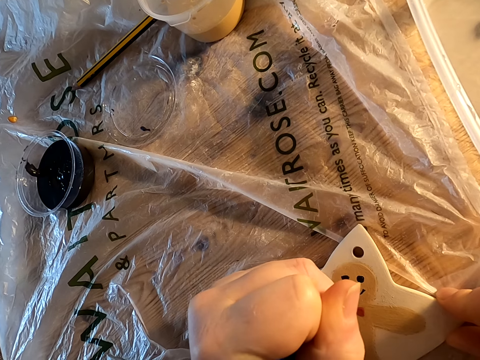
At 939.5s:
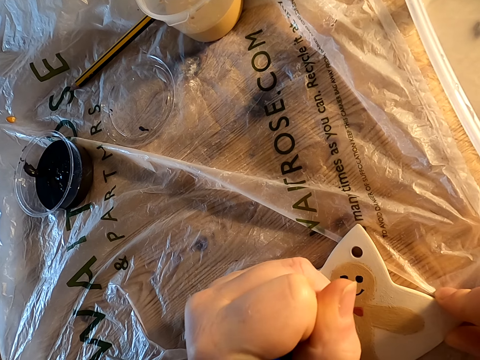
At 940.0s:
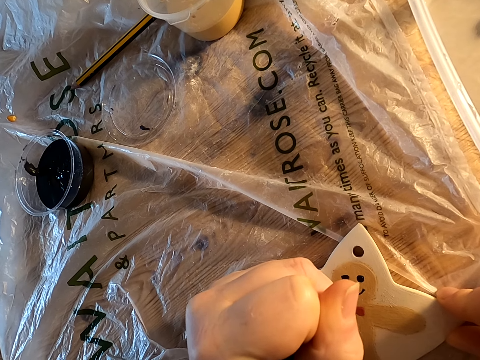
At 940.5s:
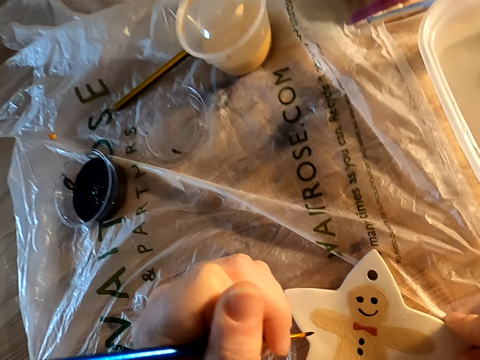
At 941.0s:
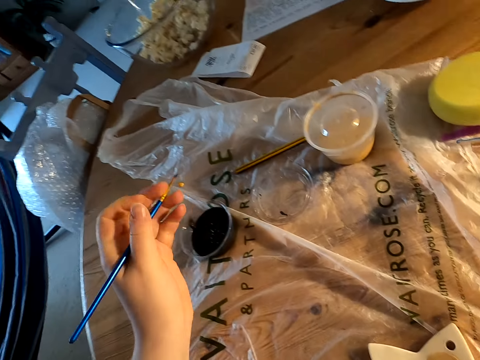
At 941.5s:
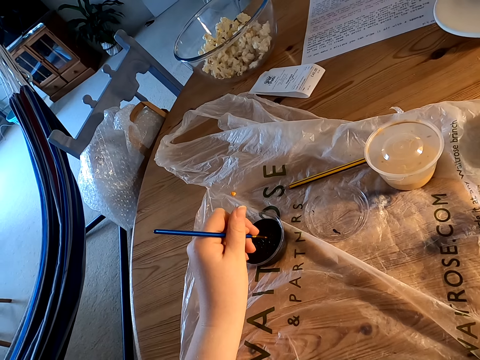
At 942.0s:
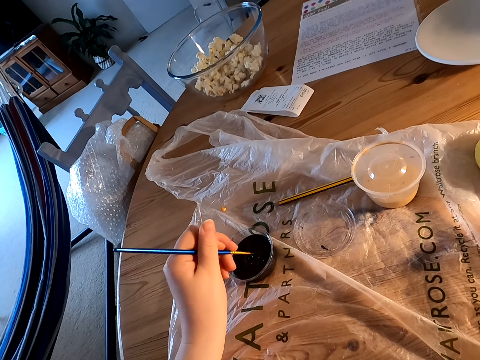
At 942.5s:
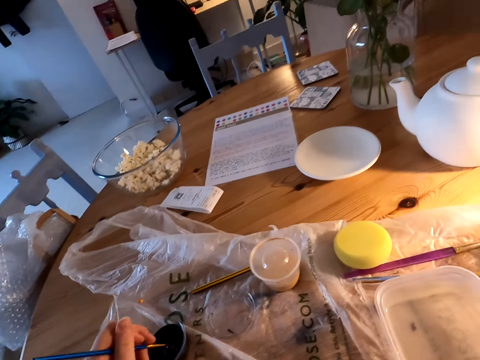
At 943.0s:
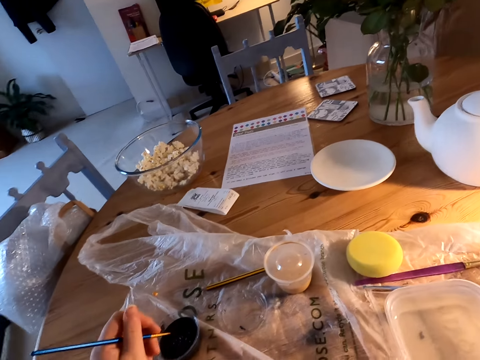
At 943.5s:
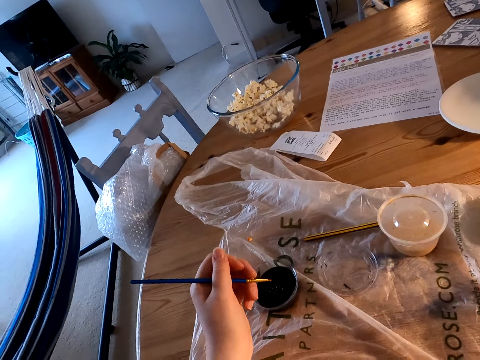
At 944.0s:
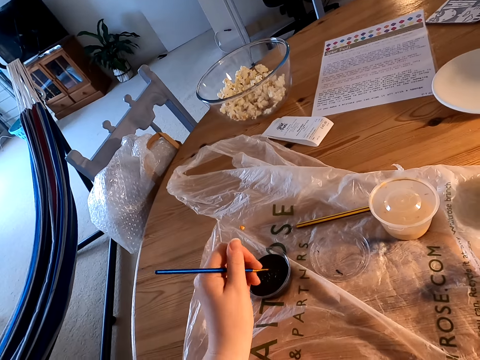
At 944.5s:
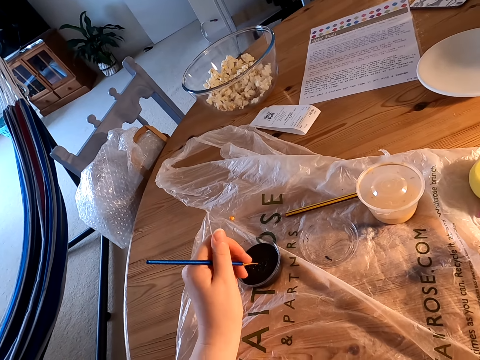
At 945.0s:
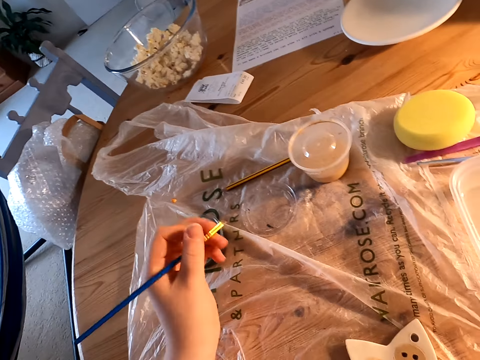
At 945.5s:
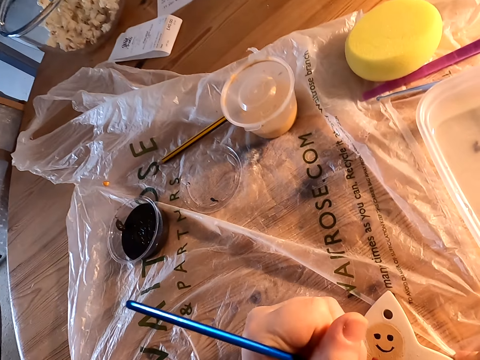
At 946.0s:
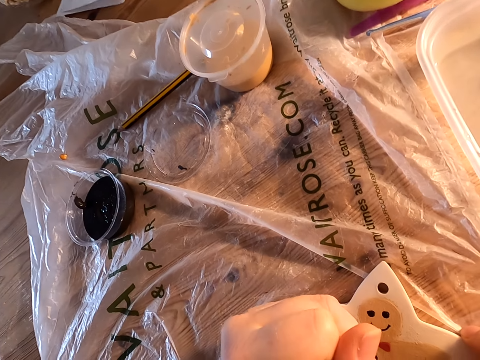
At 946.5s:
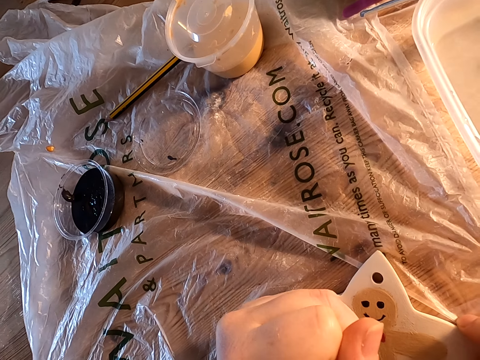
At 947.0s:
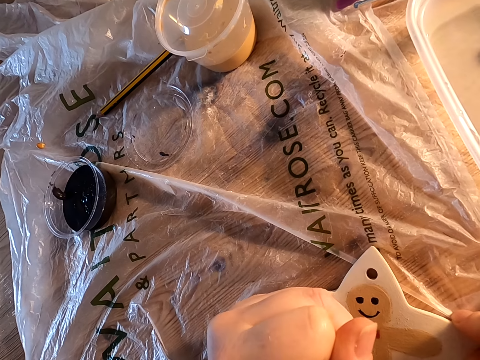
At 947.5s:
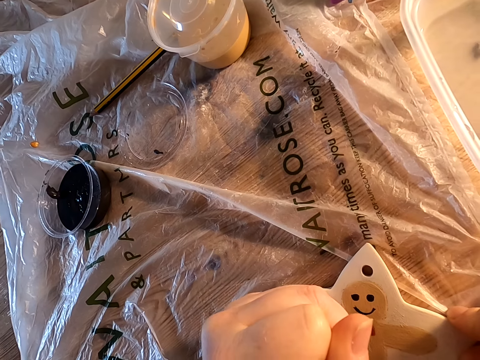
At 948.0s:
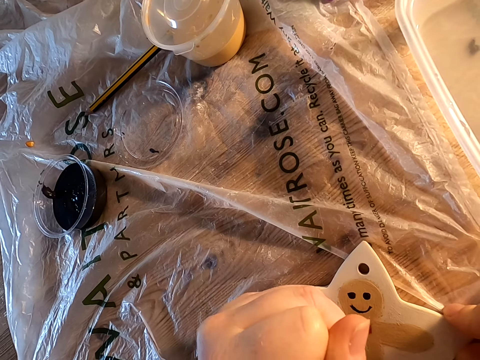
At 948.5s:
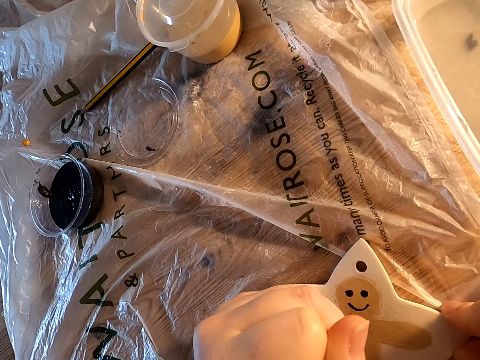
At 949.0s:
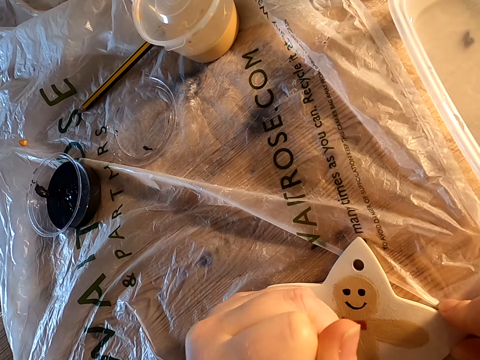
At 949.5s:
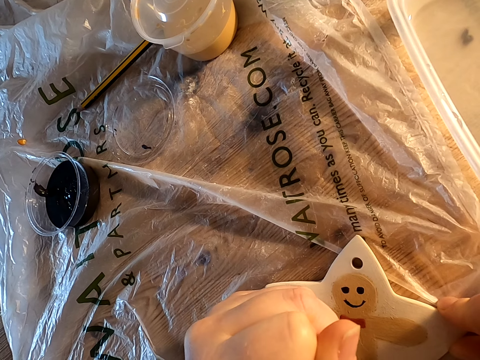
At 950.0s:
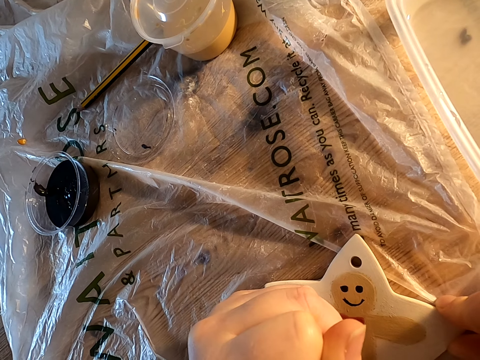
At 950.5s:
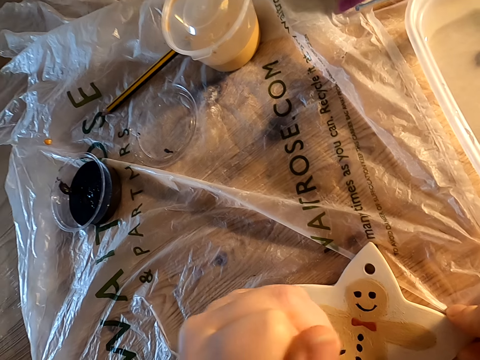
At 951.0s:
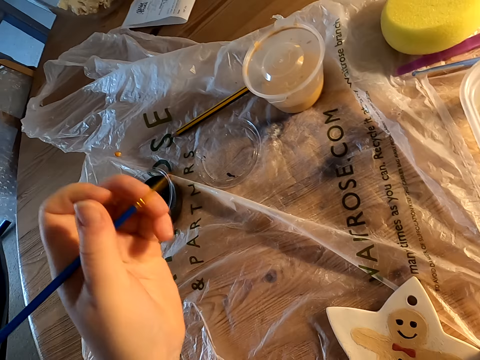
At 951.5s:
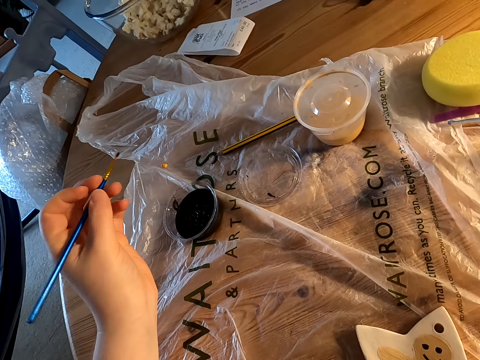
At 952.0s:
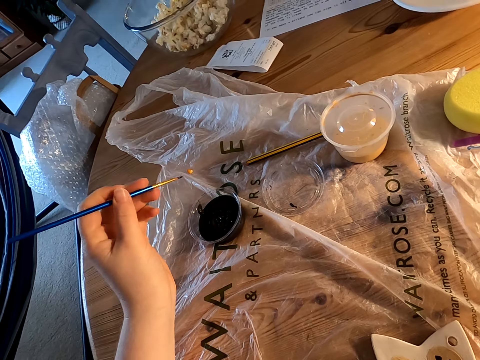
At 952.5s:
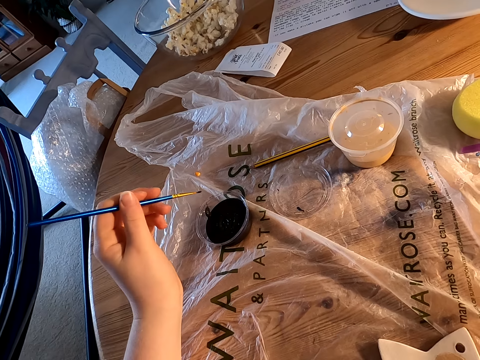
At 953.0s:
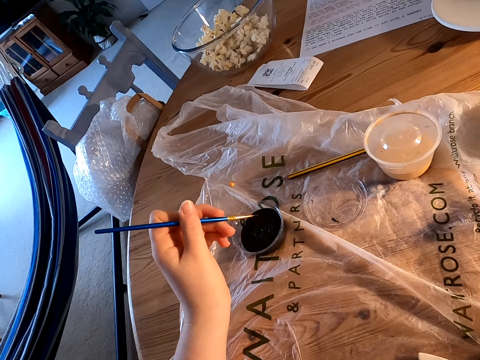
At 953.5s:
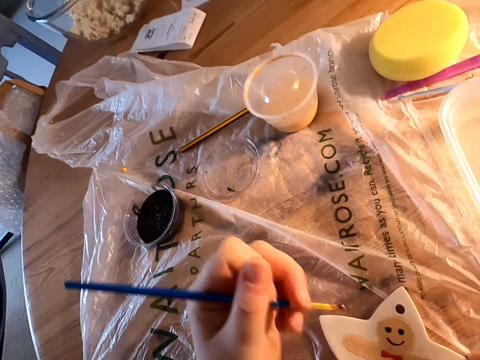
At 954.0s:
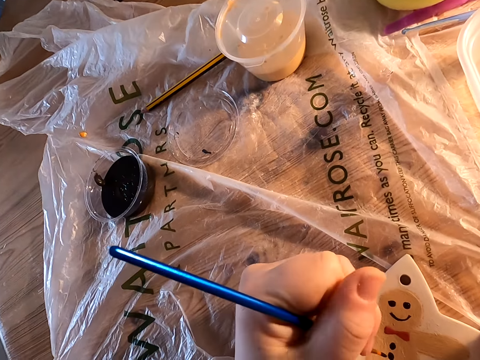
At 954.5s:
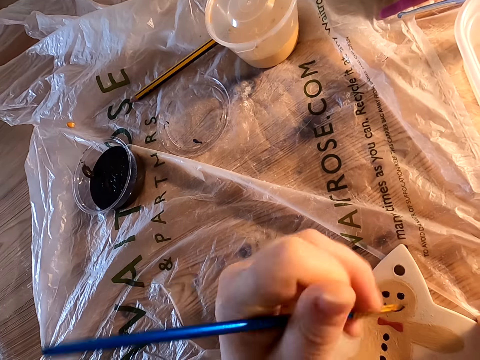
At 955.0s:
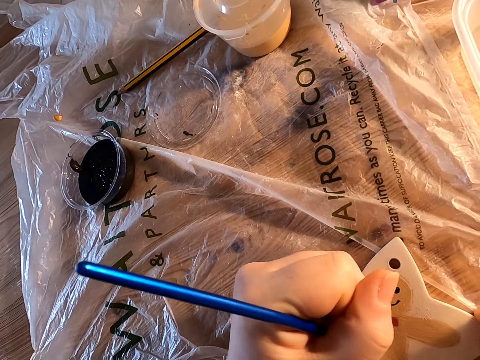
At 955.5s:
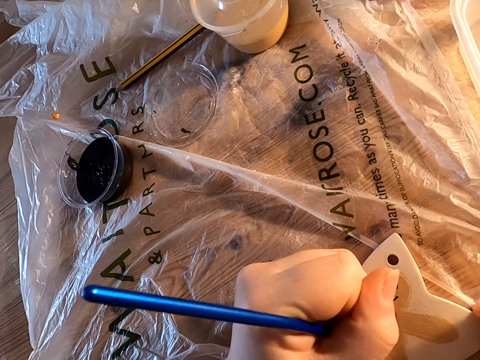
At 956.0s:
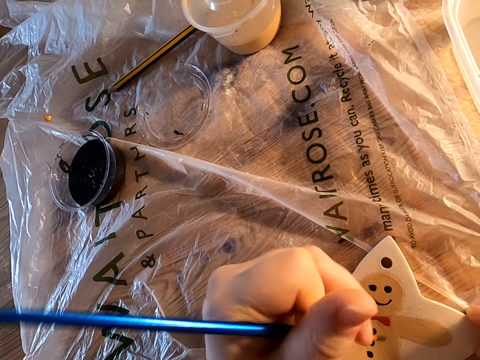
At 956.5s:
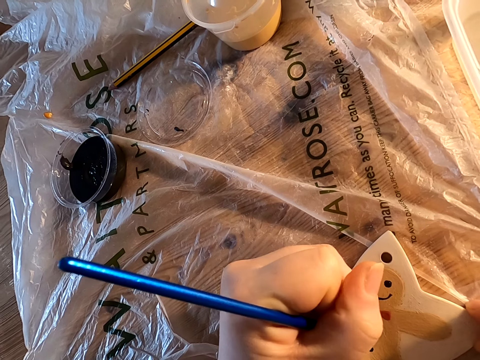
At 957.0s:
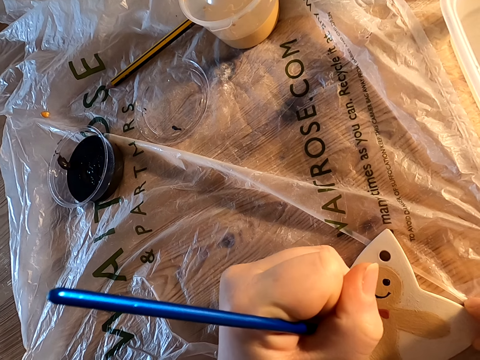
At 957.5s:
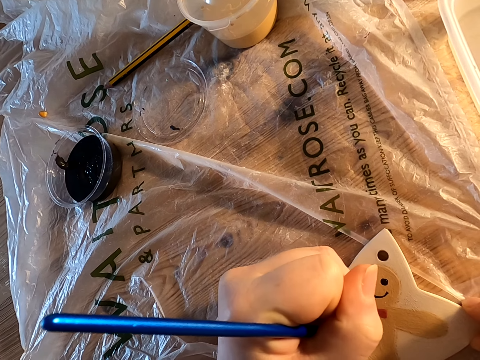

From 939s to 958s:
The camera wearer dips paint on the plastic bowl on the table. He decorates something on the table with a brush. He holds the brush with his left hand. He decorates something on the table with the brush.

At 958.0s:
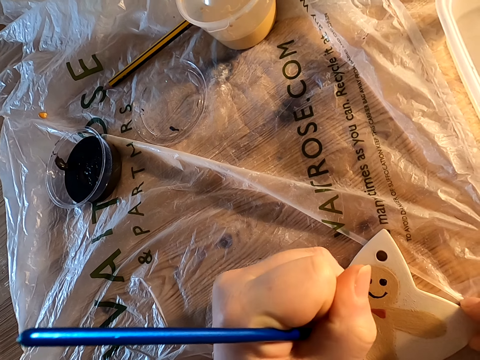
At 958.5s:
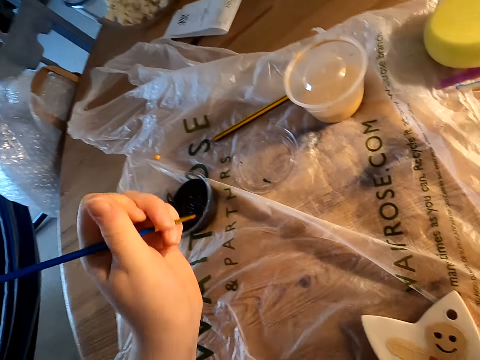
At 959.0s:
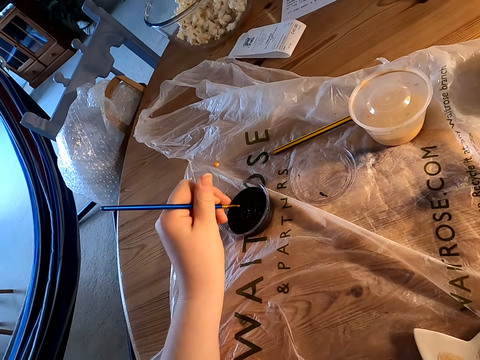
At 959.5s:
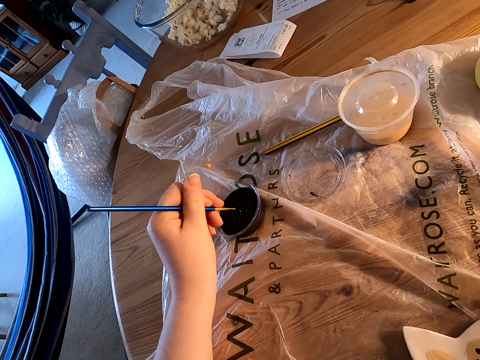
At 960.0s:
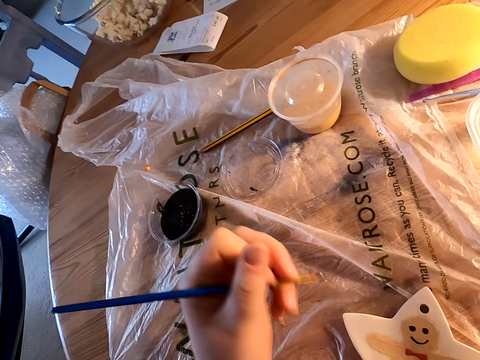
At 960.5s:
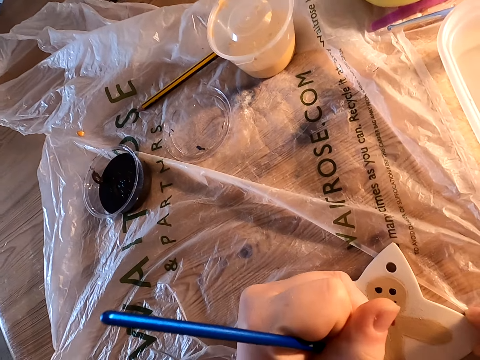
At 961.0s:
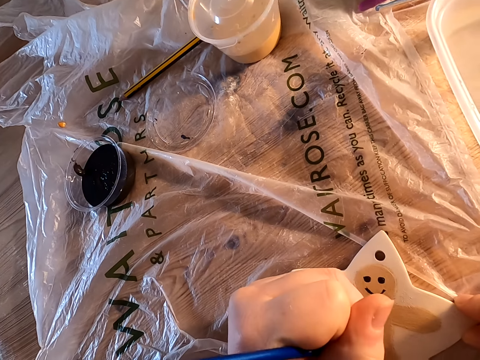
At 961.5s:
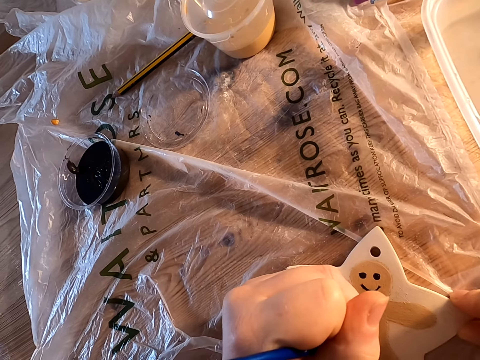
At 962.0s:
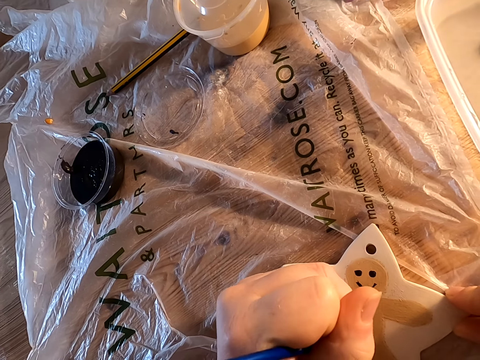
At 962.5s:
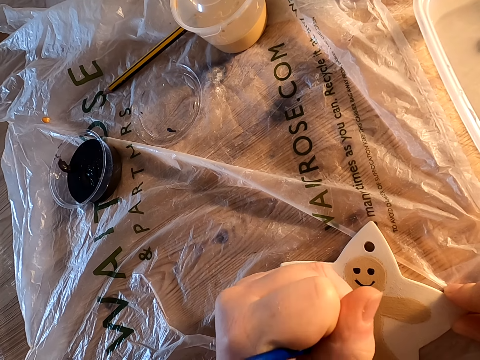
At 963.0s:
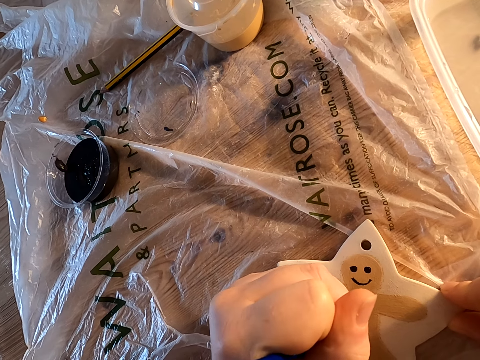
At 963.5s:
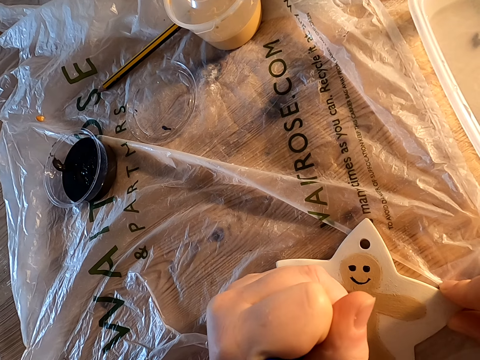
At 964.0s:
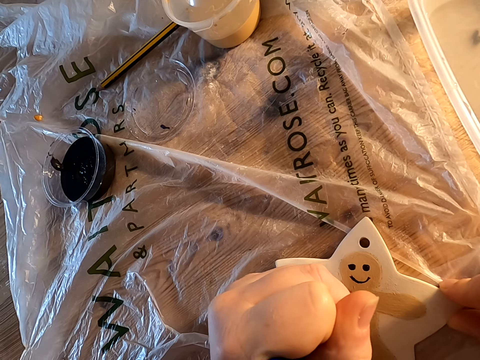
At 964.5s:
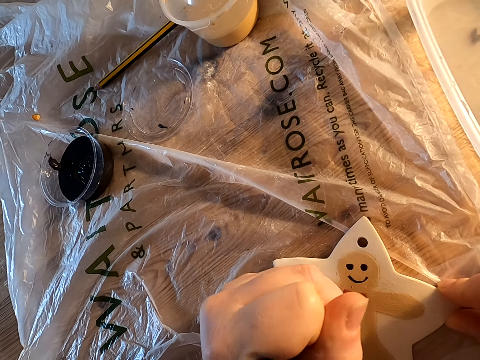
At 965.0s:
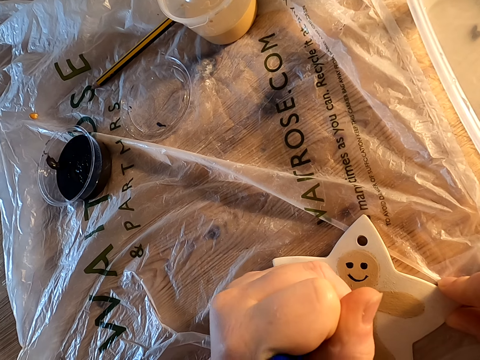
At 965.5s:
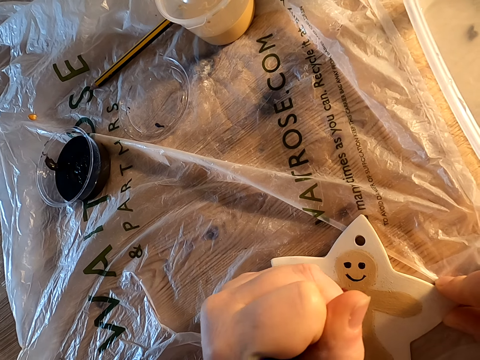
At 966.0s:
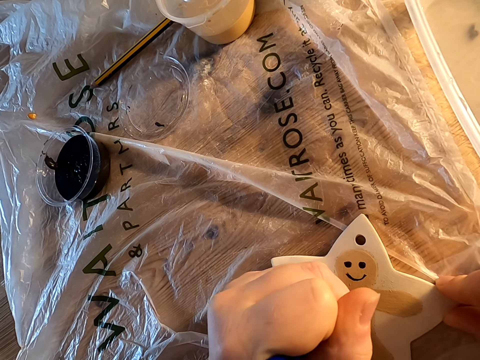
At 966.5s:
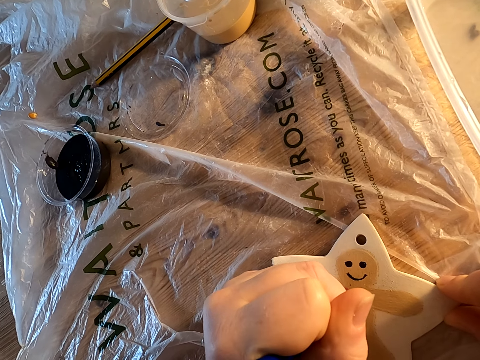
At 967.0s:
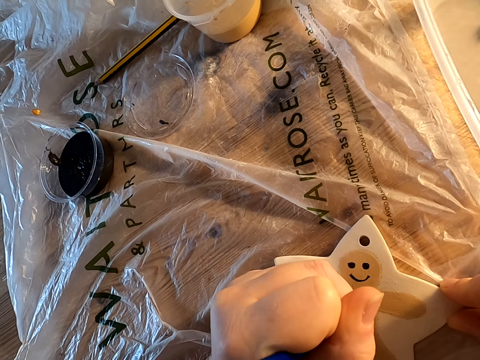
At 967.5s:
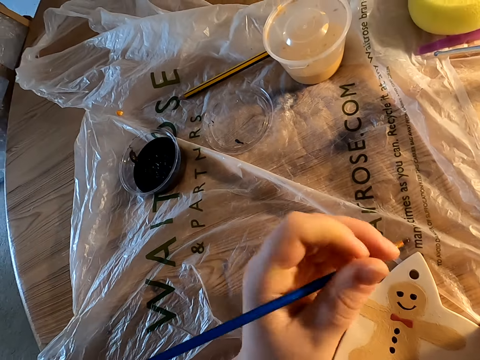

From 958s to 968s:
The camera wearer dips paint on the plastic bowl on the table. They decorate something on the table with a brush.
